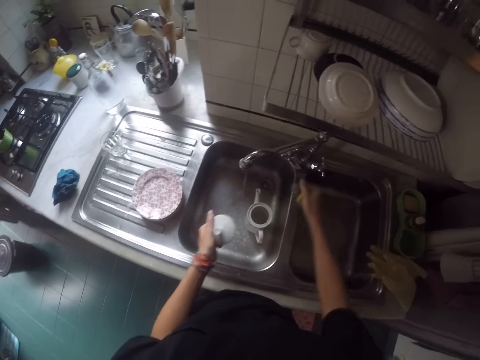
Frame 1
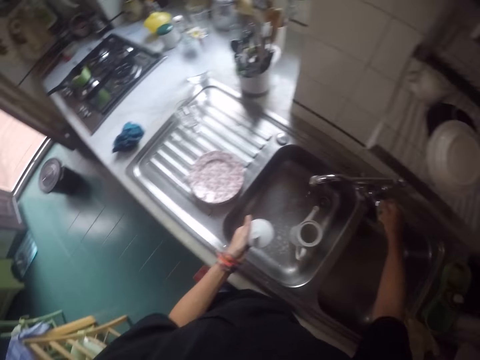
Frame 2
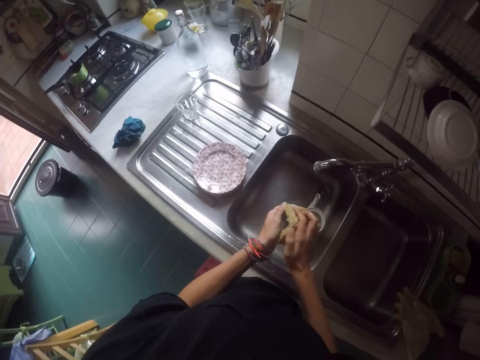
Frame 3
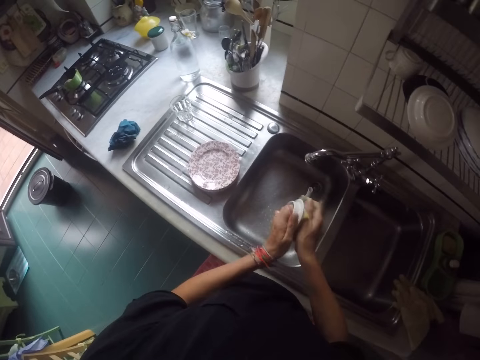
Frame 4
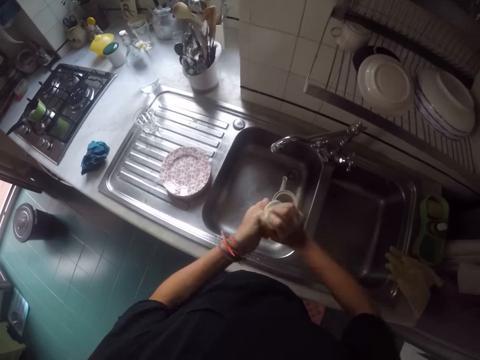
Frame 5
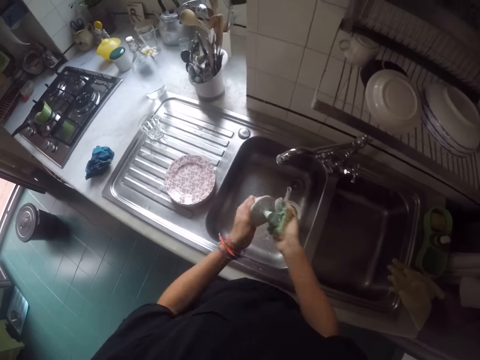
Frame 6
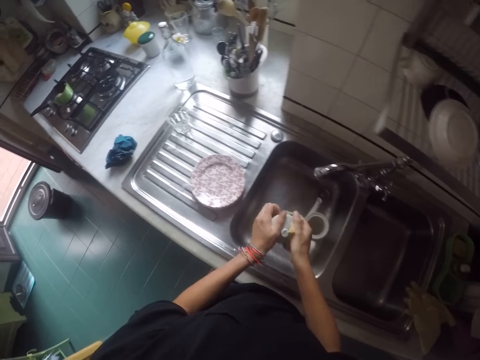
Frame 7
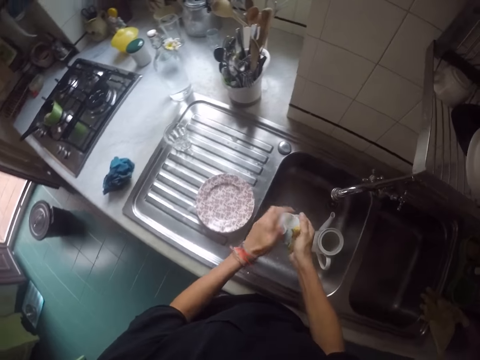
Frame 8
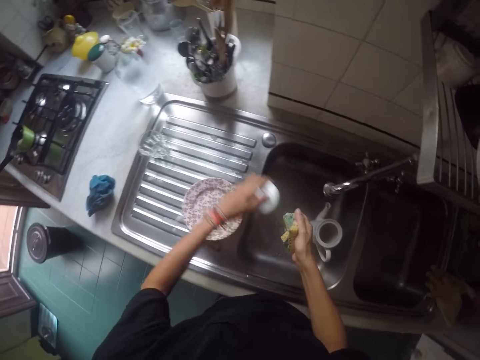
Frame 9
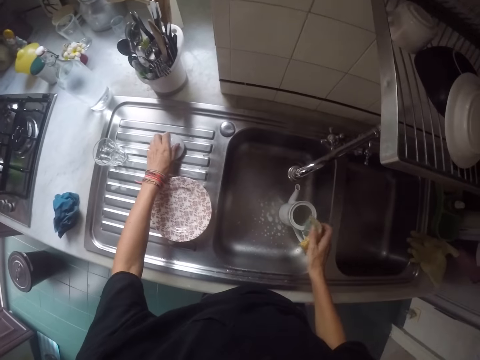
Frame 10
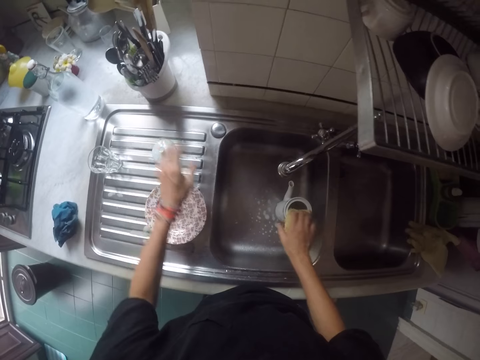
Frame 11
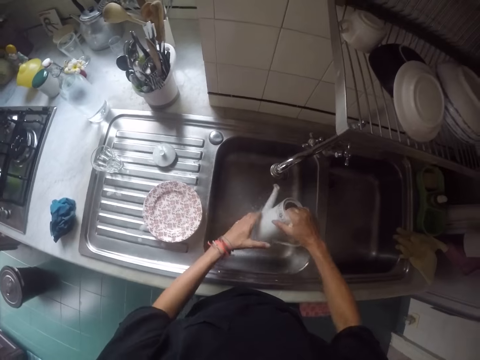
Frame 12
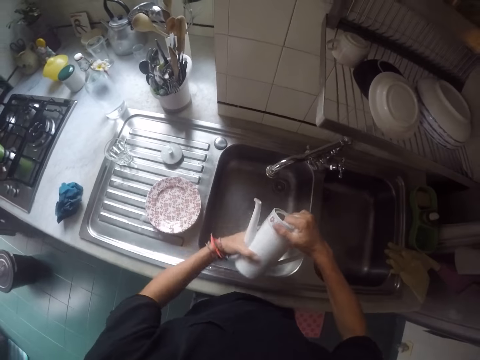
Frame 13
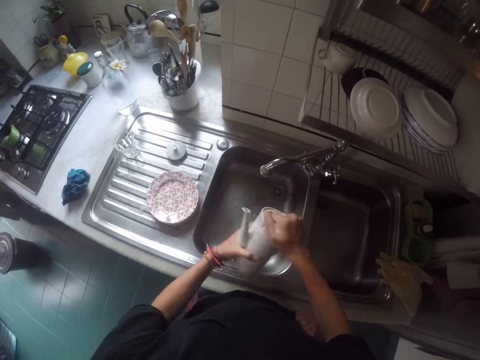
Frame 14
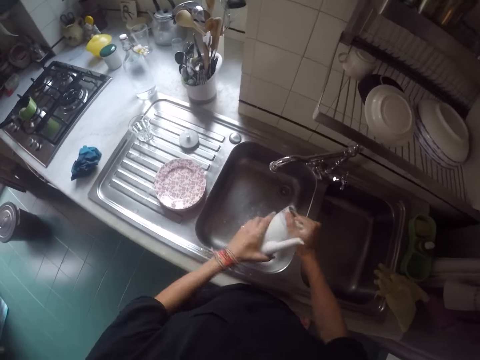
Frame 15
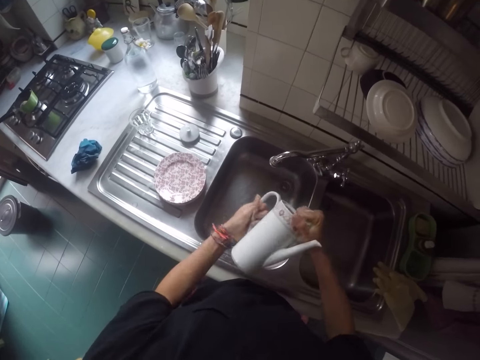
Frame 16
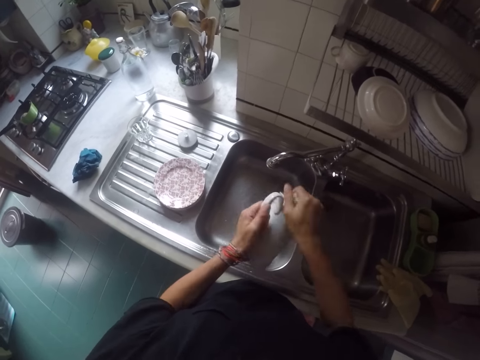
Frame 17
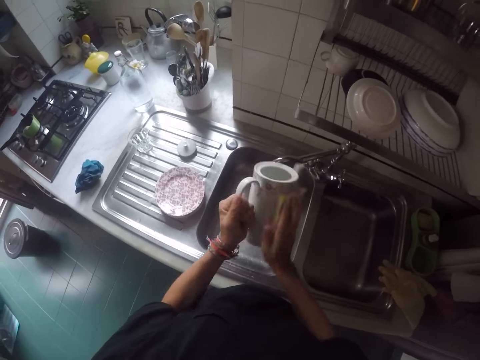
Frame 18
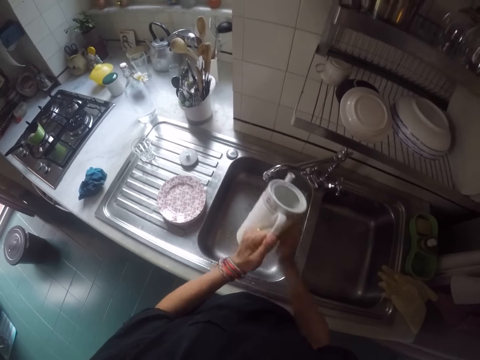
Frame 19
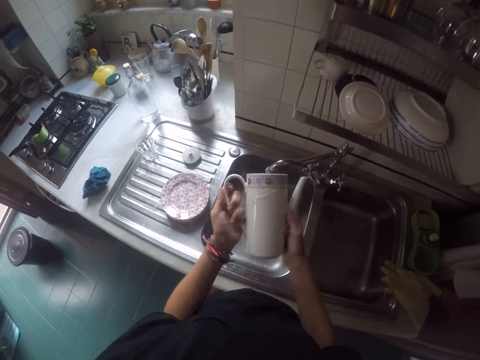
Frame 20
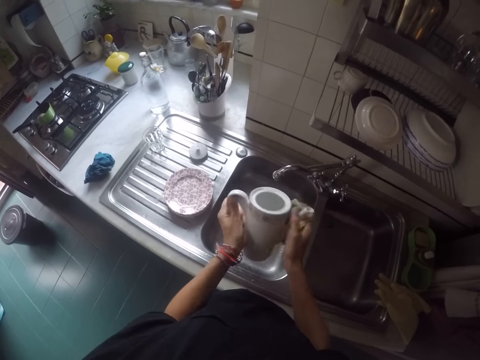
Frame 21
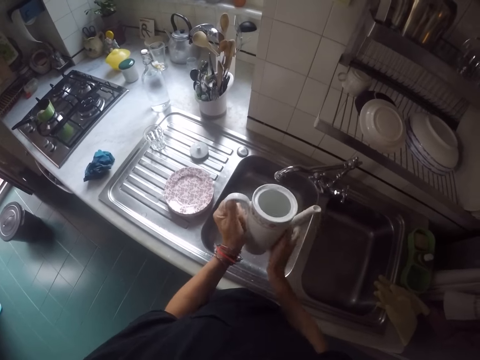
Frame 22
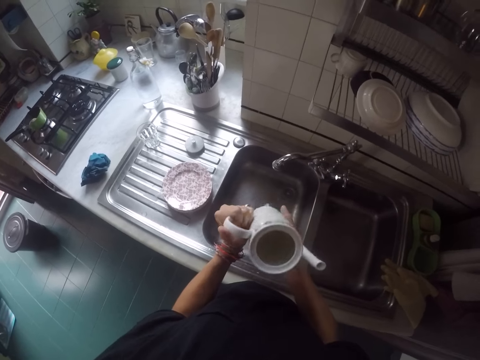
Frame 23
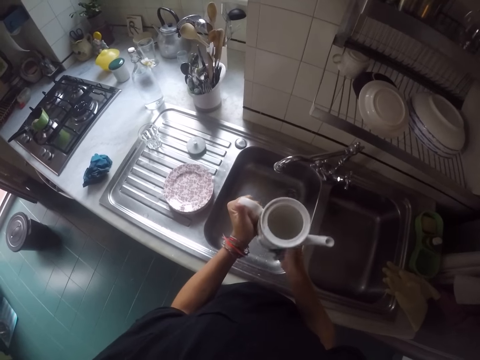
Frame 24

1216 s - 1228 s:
The camera wearer moves their hand, closes the tap, and moves their hand. They wash the jug lid. They place the jug lid on the sink. They move their hands. They pick up the jug from the sink. They wash the jug.

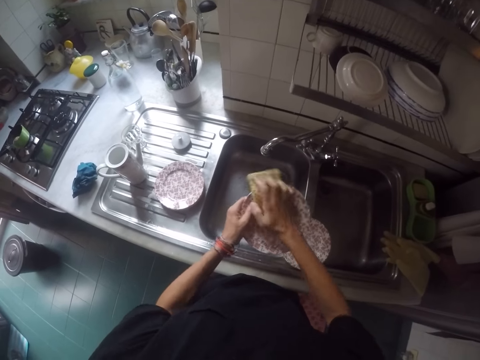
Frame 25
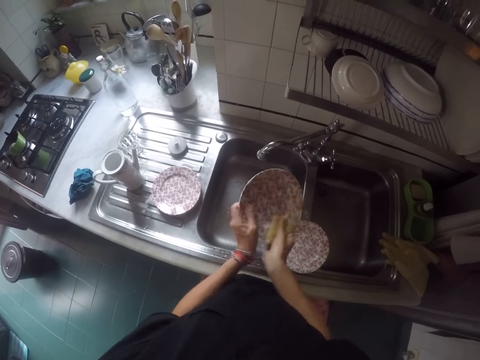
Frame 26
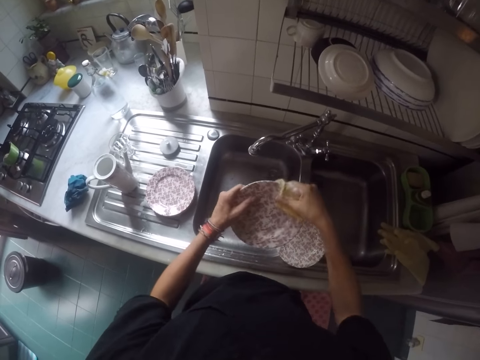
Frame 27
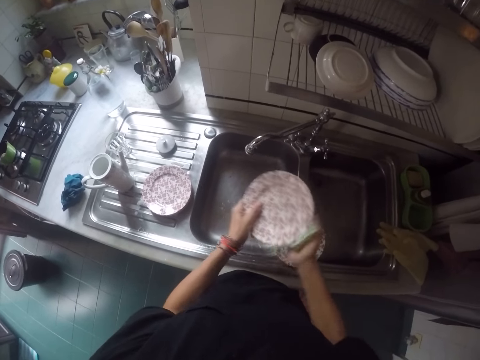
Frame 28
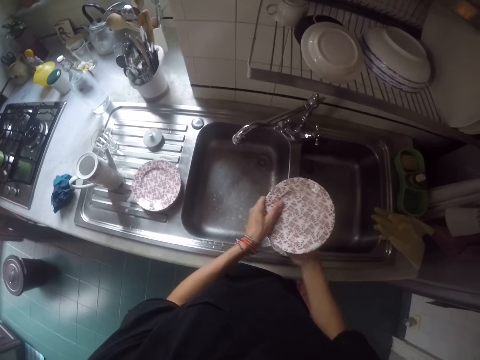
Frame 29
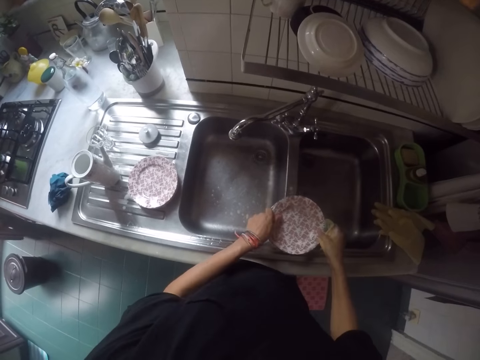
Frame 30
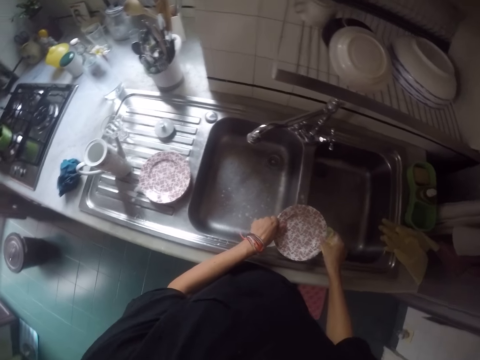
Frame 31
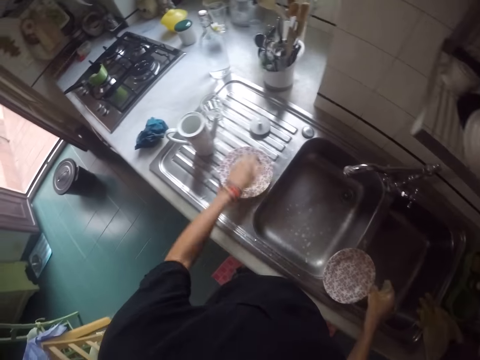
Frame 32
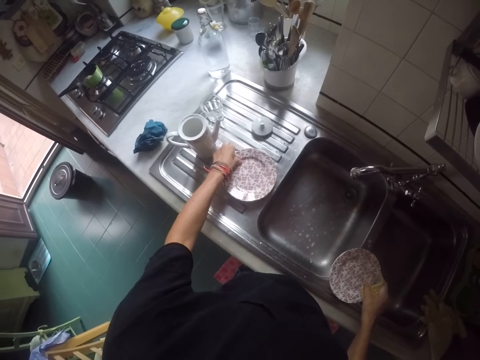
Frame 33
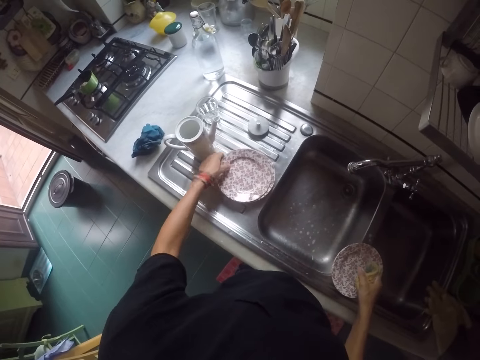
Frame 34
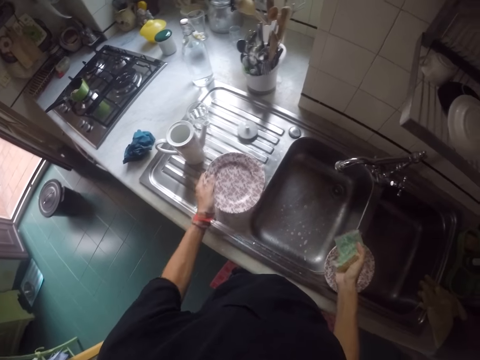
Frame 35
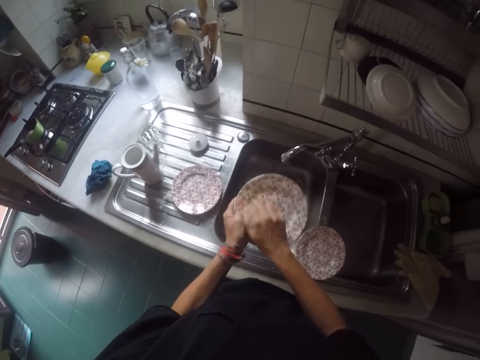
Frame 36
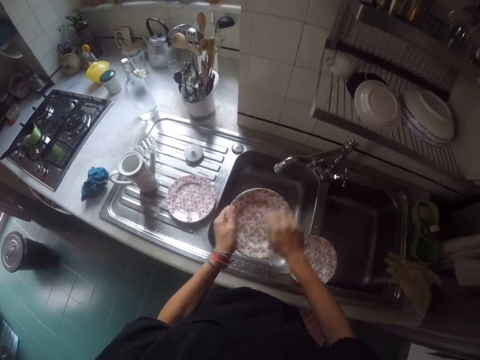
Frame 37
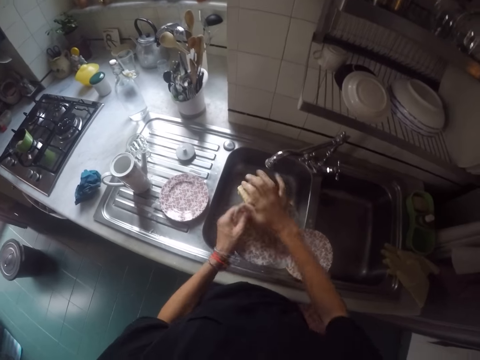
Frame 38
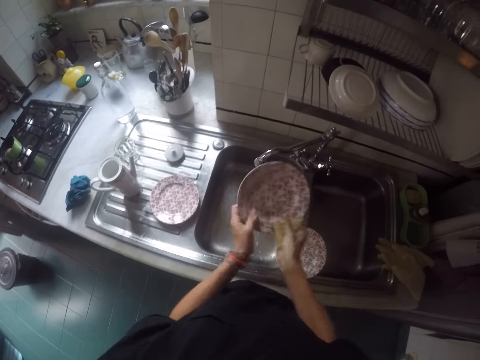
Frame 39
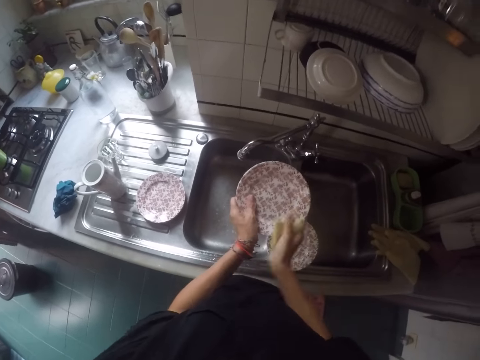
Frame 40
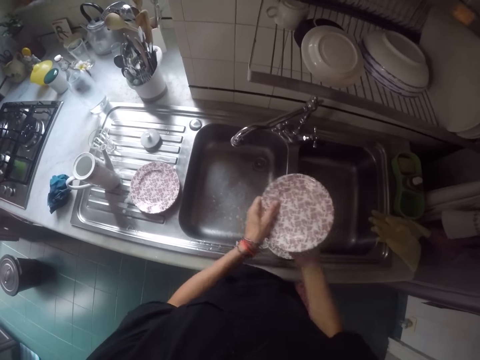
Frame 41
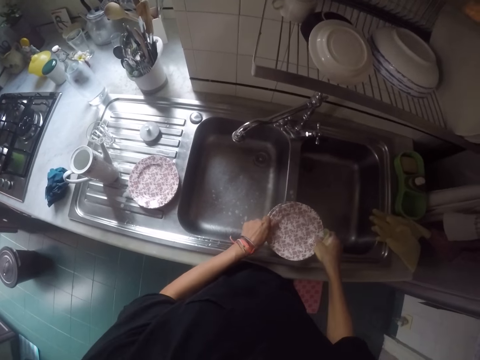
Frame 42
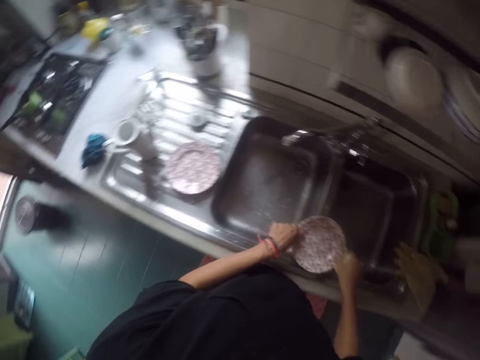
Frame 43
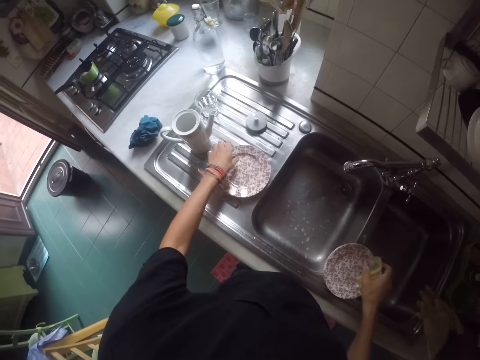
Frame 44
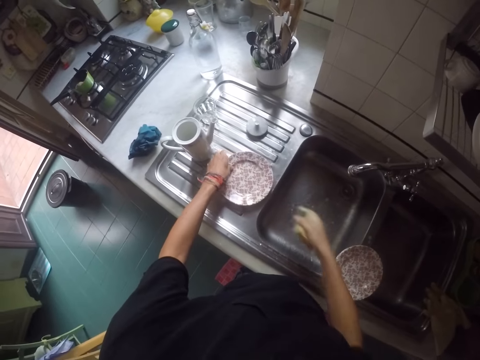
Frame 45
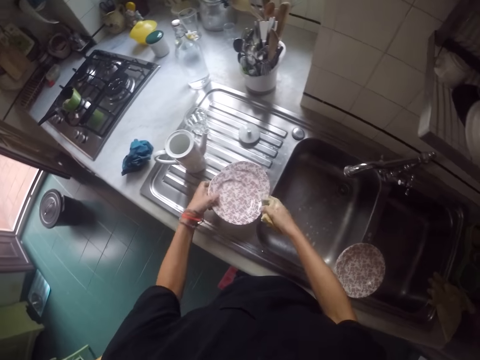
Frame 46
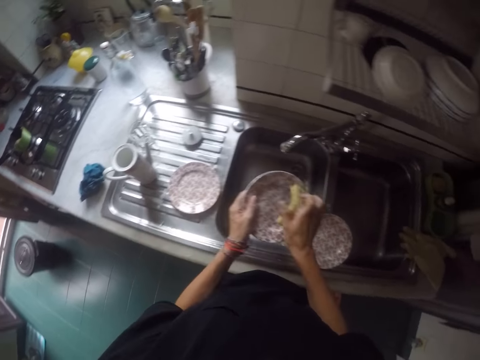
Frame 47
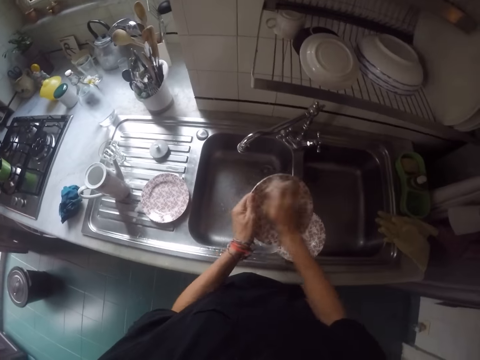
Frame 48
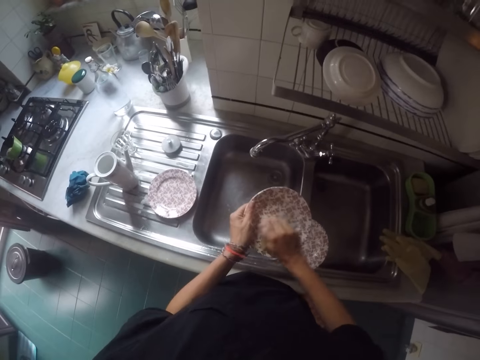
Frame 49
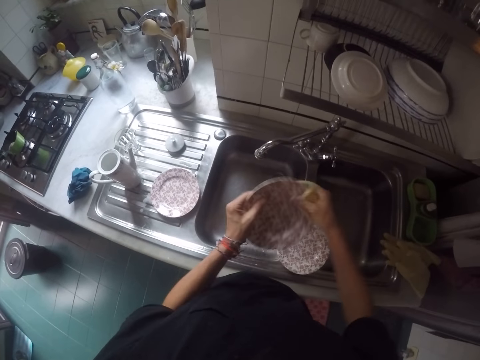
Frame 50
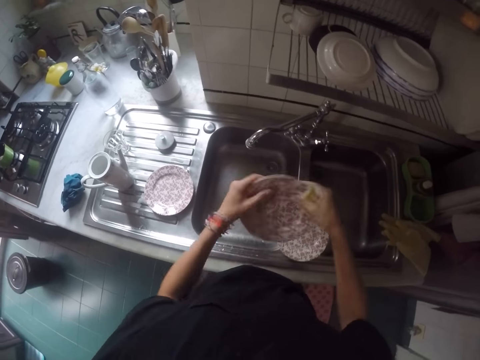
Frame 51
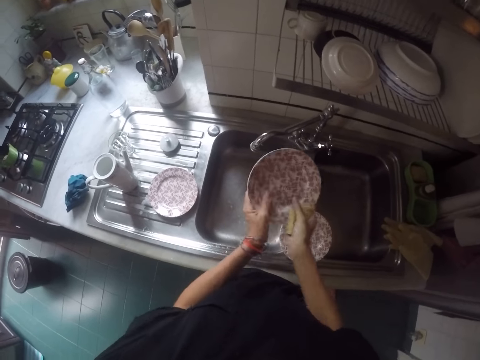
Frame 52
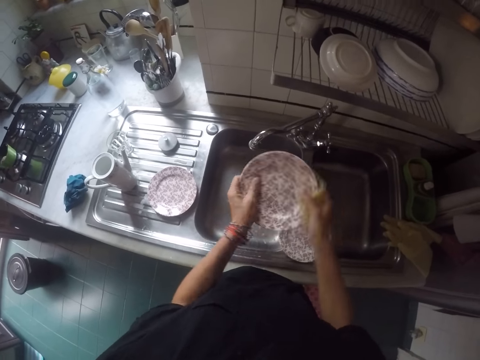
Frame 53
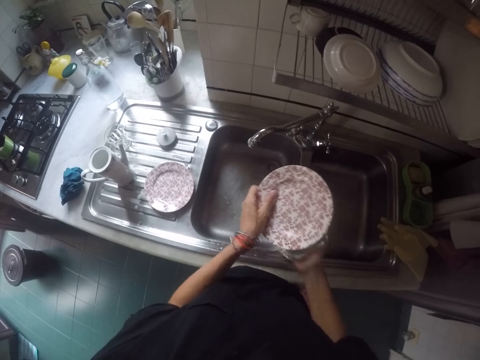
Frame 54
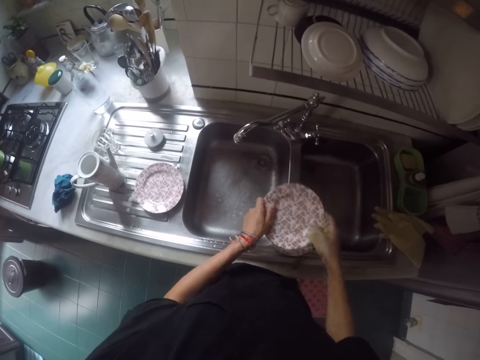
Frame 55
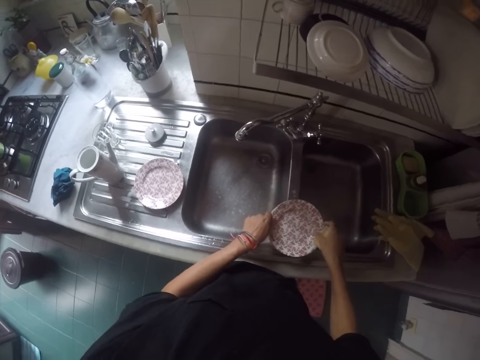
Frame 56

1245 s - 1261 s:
The camera wearer places the plate on the other plate. They move their hands. They pick up a plate. They wash the plate. They place the plate on the other plates. They move their hands. They pick up a plate. They wash the plate. They place the plate on the other plates.
